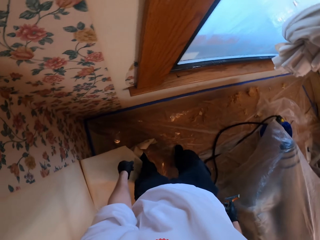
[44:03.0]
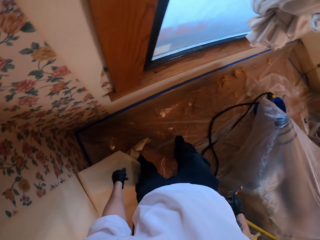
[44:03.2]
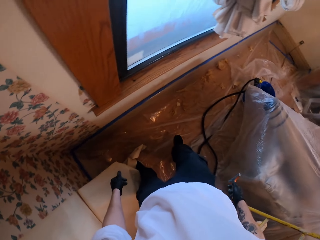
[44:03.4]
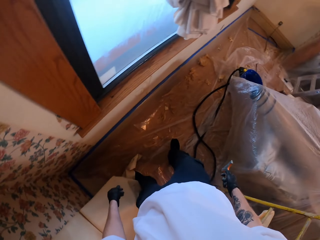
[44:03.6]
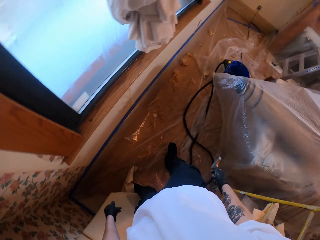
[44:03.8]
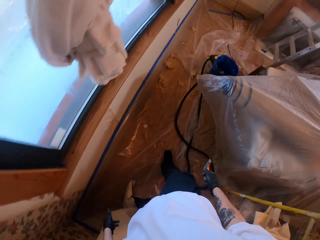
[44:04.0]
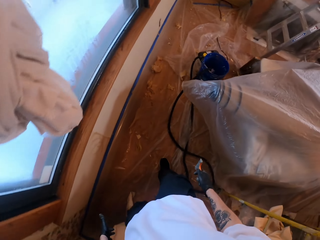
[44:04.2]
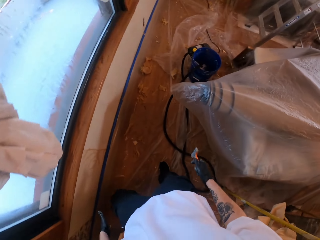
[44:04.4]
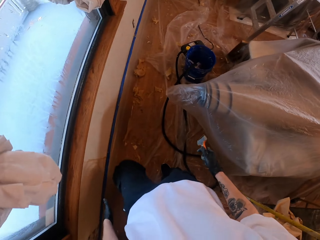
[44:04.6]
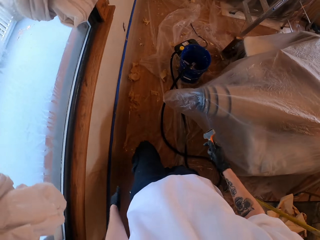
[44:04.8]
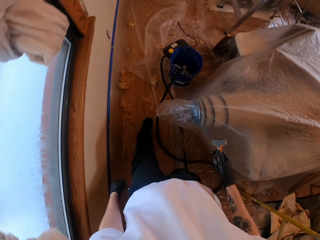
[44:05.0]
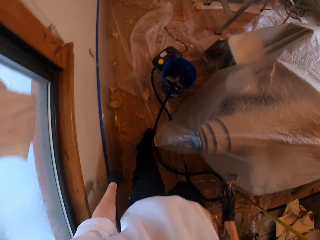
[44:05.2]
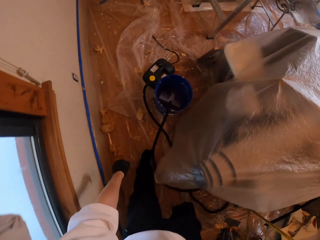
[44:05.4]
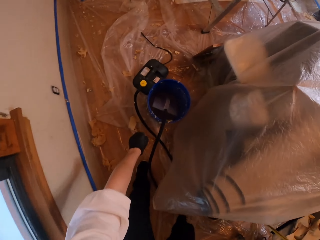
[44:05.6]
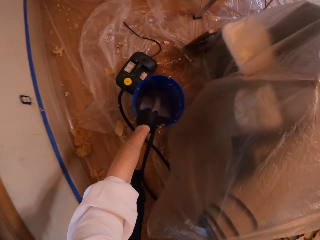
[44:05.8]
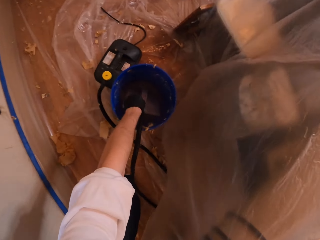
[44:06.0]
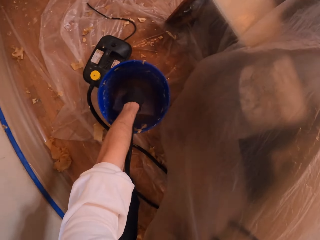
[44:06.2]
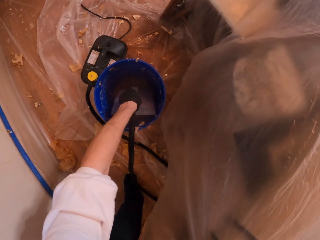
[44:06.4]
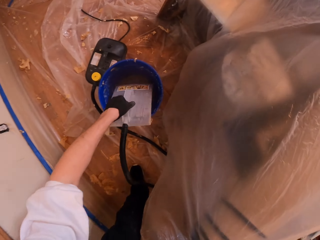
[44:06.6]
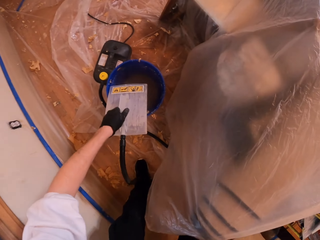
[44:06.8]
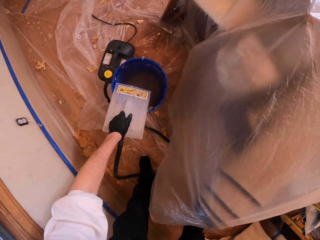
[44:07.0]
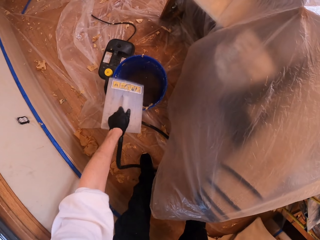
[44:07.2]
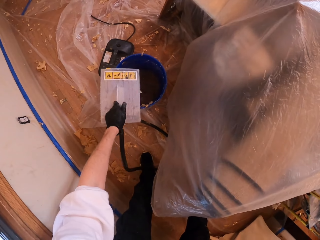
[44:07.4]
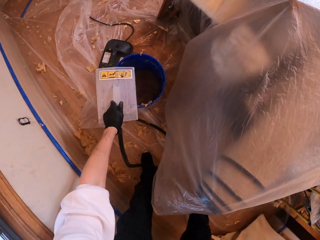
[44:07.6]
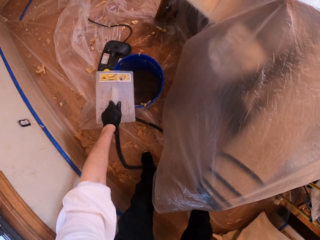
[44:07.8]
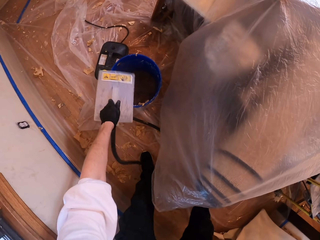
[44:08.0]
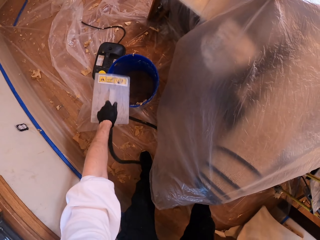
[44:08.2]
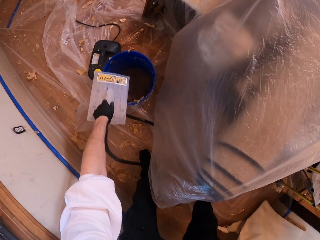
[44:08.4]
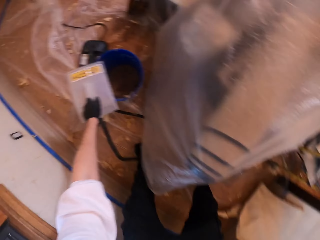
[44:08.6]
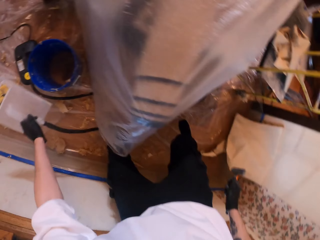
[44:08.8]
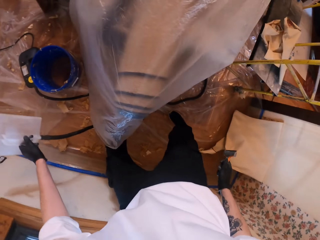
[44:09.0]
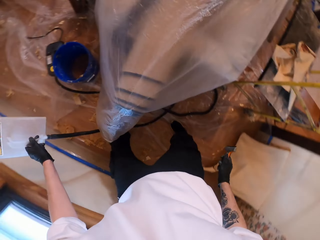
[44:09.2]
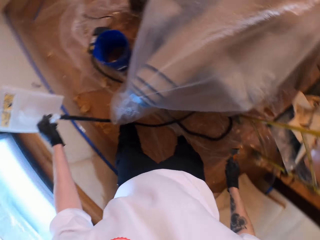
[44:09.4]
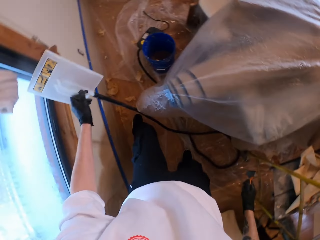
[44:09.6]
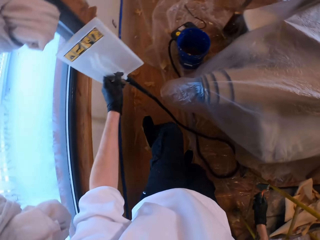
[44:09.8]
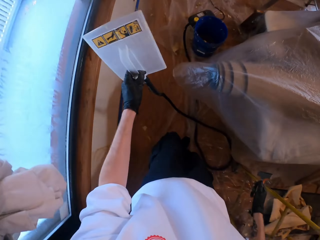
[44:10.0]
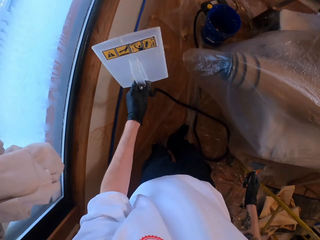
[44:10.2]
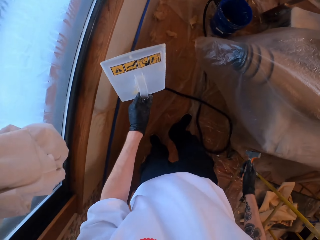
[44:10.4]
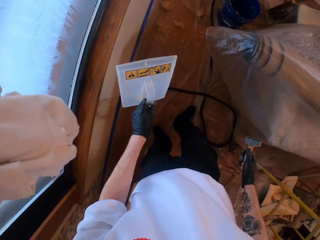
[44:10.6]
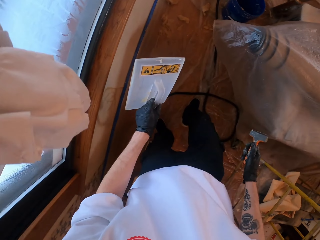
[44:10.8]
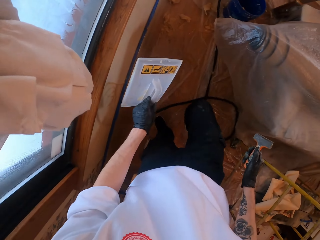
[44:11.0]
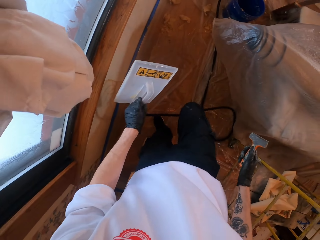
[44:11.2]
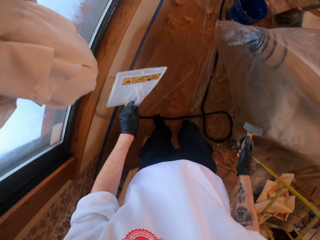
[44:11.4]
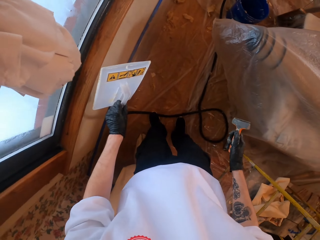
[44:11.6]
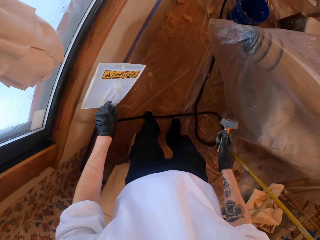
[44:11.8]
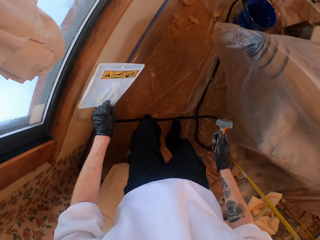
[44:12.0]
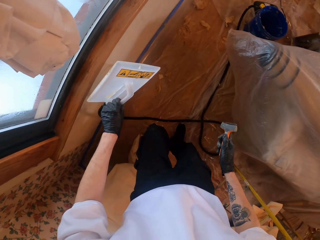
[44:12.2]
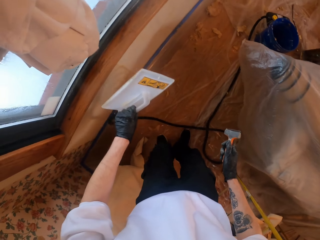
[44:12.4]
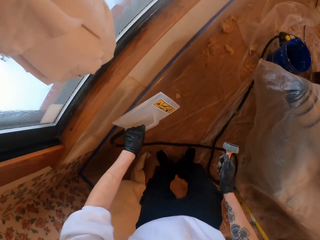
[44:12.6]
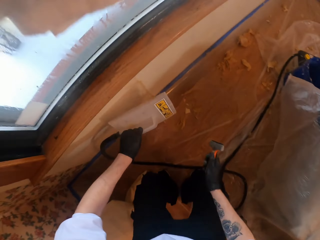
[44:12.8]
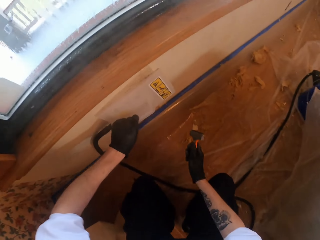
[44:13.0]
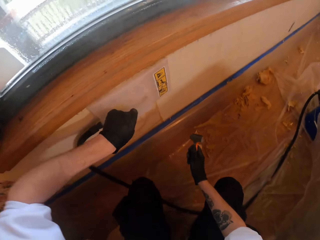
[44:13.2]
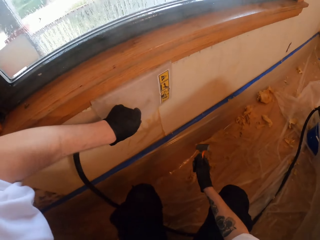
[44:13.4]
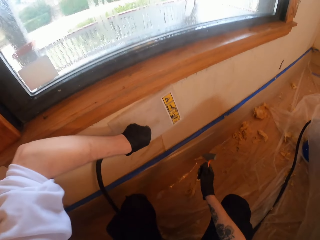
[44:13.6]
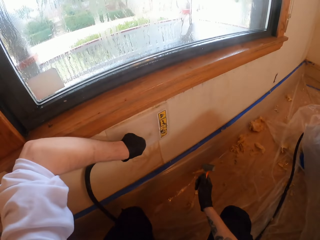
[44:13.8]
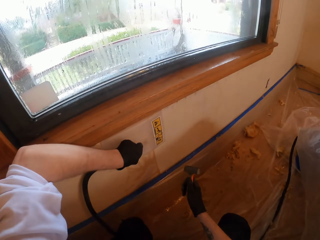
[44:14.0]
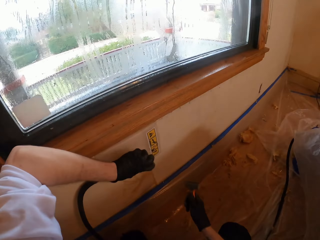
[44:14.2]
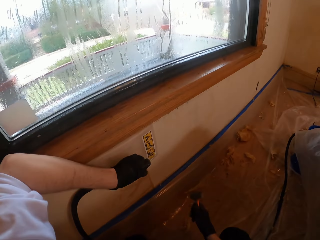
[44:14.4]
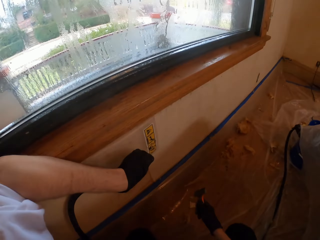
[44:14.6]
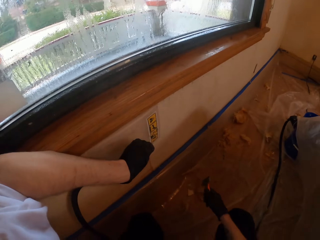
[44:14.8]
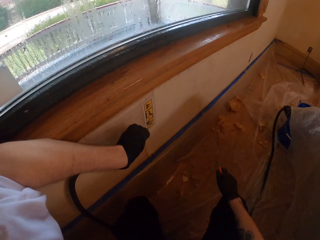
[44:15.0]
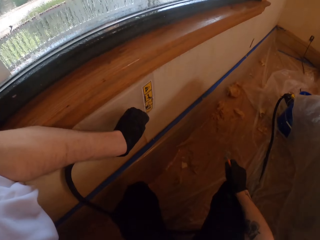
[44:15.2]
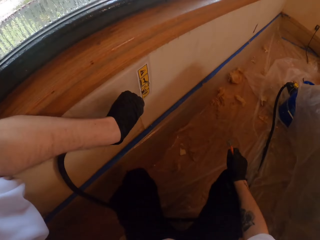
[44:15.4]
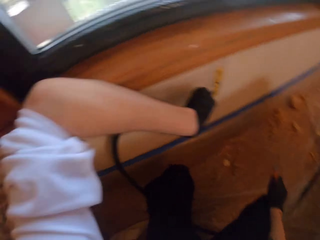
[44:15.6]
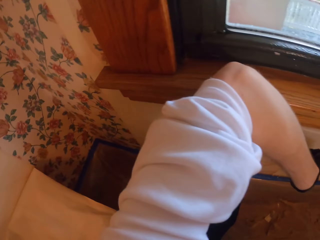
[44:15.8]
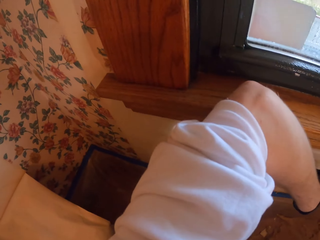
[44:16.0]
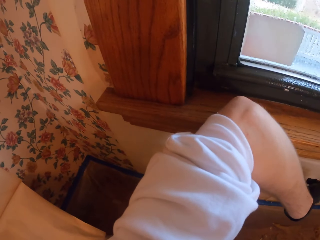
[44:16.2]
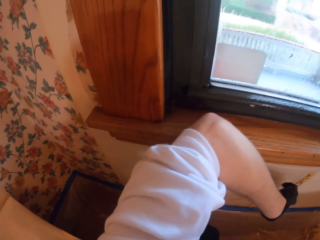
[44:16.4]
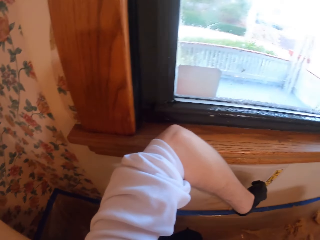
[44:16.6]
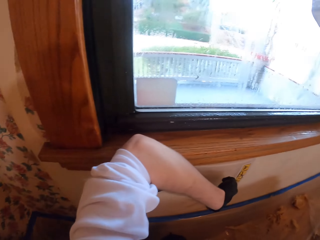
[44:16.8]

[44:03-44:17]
The camera wearer picks up a sander machine. They hold the scratcher with the right hand. They place the sander machine on a wall.

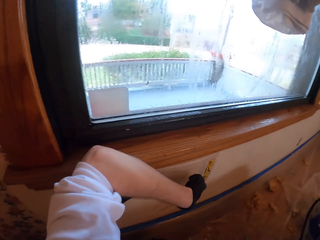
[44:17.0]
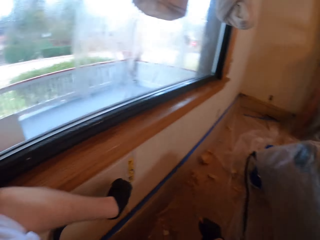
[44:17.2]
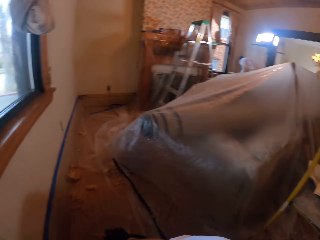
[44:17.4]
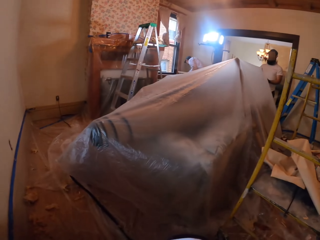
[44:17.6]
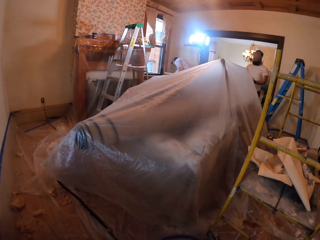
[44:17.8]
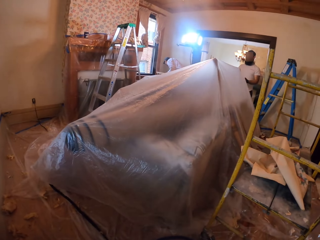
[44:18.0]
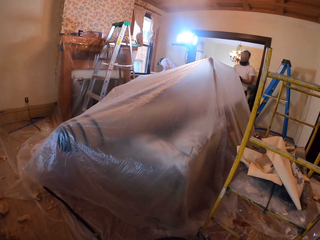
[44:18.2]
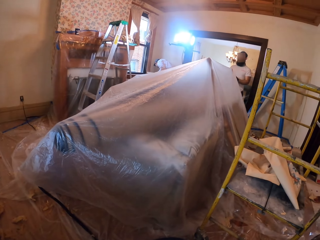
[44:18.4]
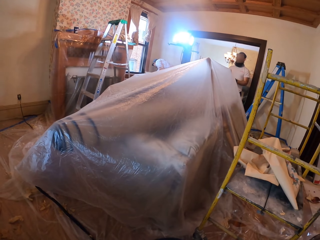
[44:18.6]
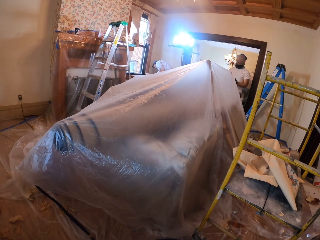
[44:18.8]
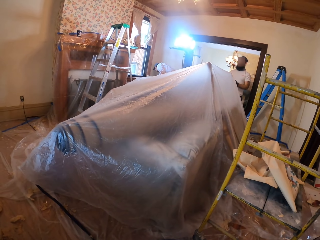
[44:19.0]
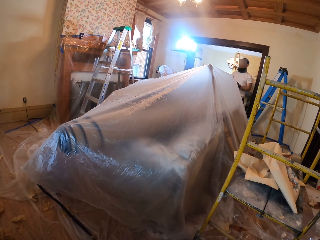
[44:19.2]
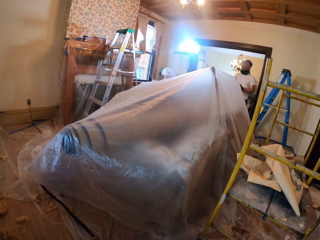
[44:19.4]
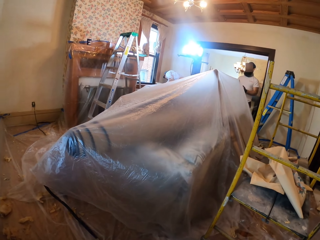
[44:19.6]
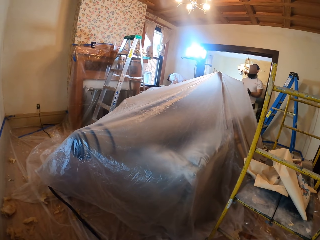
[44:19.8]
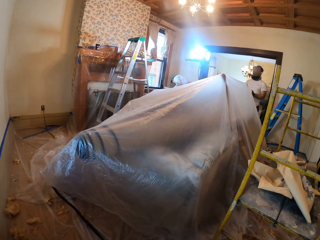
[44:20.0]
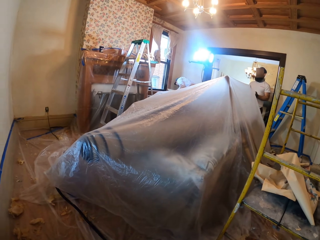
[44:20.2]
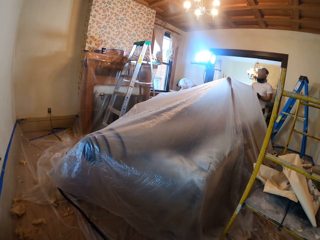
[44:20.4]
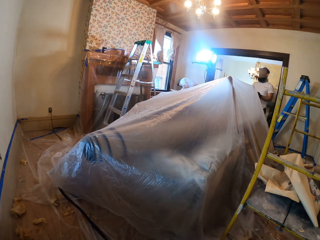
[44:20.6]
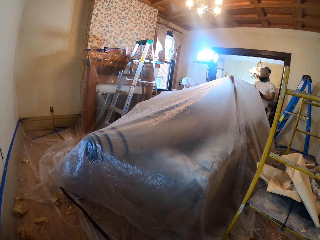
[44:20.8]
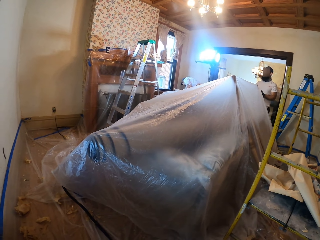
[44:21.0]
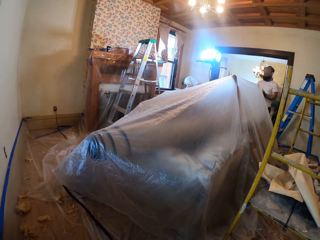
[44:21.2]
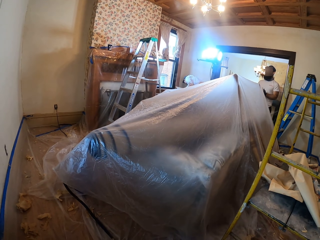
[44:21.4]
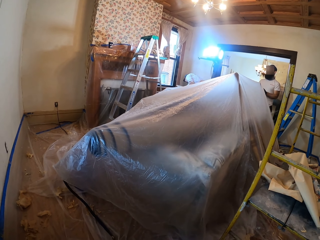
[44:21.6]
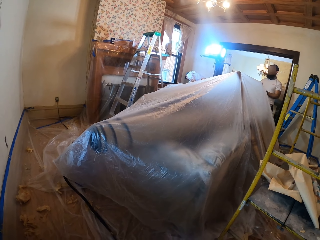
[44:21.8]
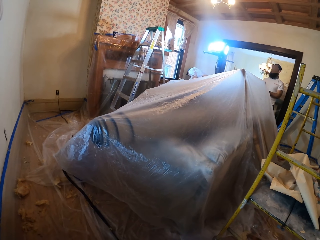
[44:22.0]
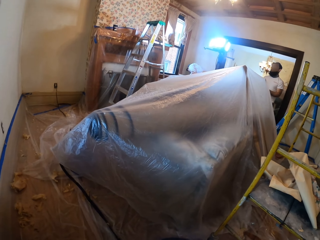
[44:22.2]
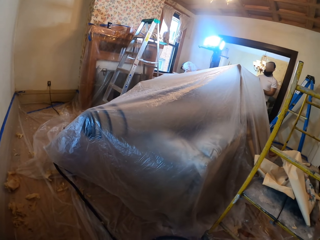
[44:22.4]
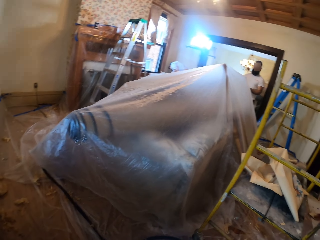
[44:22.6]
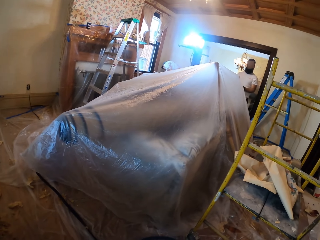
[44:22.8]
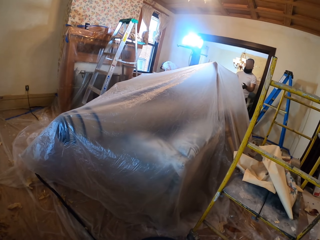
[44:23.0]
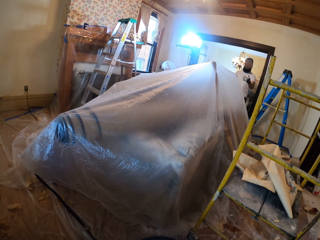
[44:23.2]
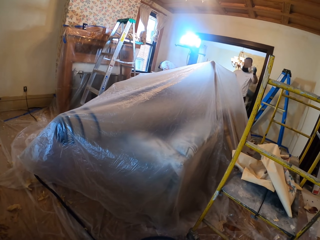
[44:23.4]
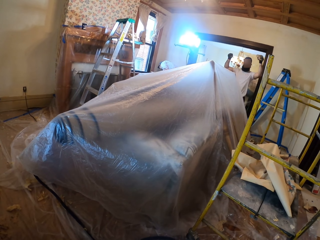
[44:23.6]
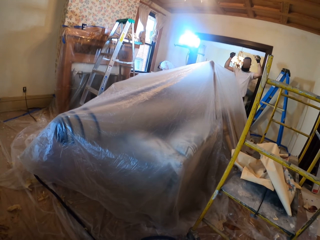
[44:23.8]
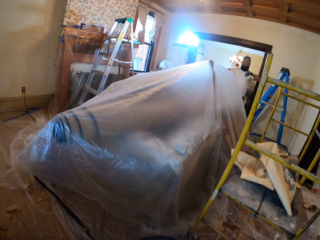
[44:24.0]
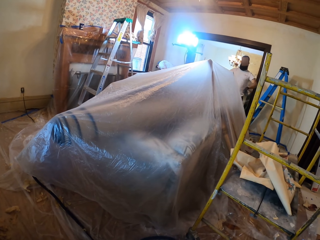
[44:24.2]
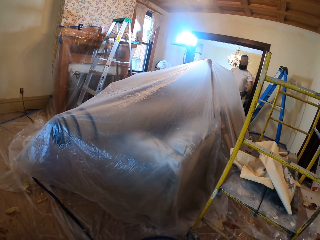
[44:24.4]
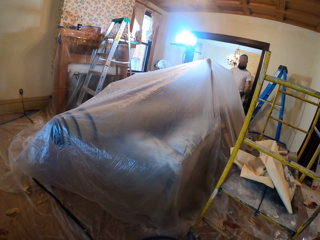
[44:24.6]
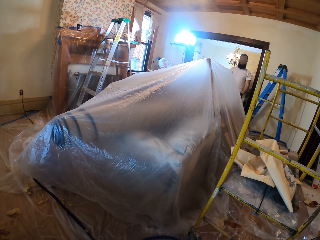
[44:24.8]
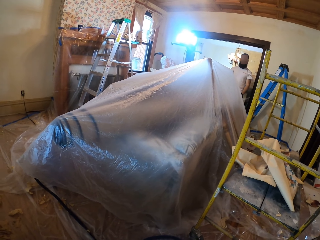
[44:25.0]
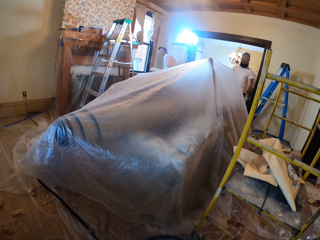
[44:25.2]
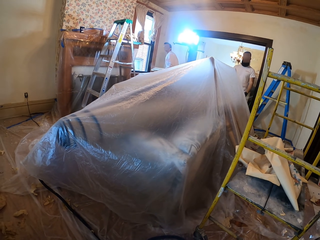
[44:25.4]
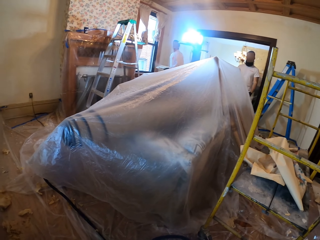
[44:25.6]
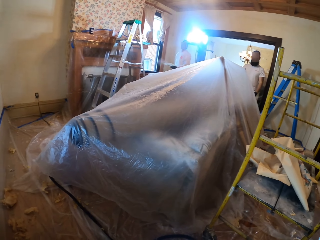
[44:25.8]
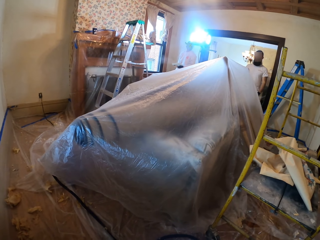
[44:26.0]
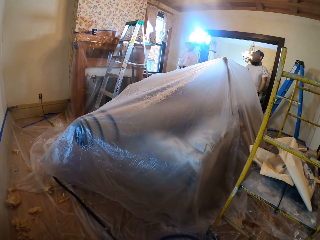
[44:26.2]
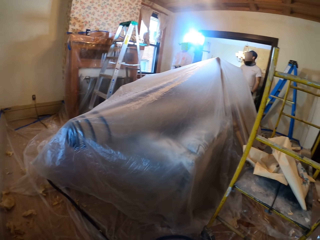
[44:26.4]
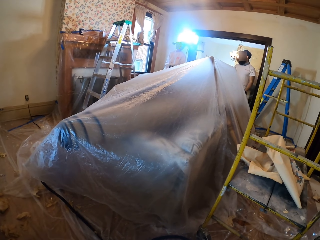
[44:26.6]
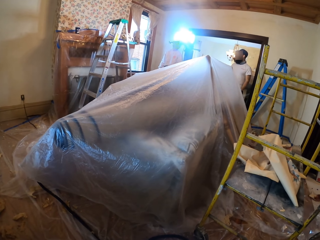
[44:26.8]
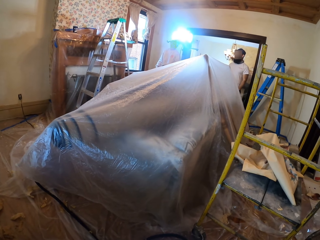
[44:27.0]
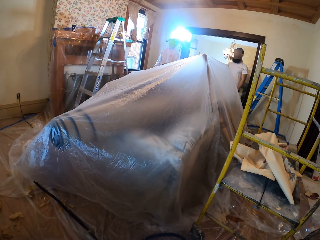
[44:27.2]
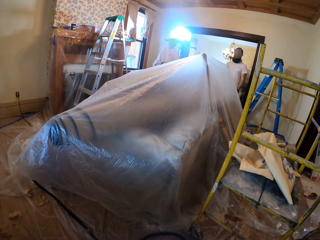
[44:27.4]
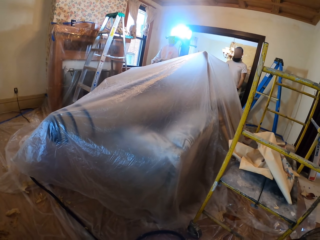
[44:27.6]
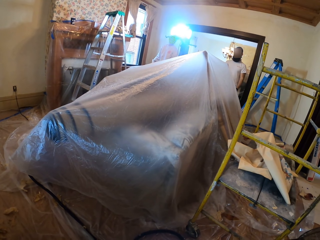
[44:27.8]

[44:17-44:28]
The camera wearer stands in the house. They look at a person.
